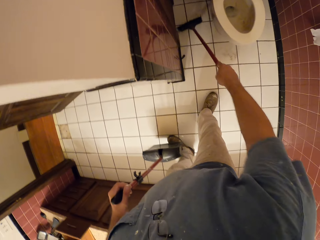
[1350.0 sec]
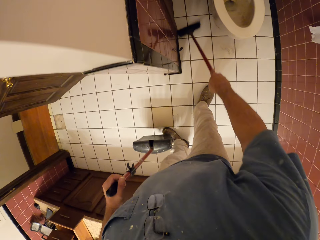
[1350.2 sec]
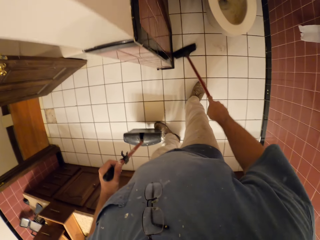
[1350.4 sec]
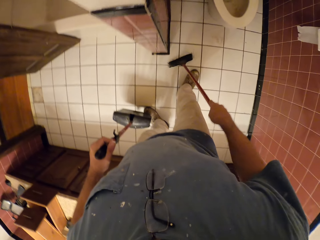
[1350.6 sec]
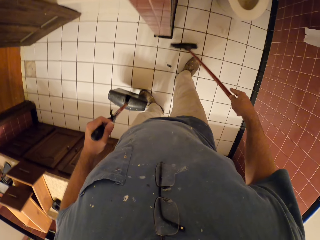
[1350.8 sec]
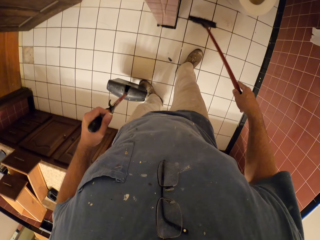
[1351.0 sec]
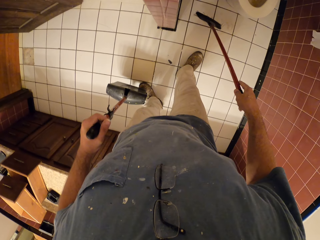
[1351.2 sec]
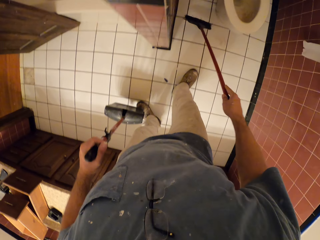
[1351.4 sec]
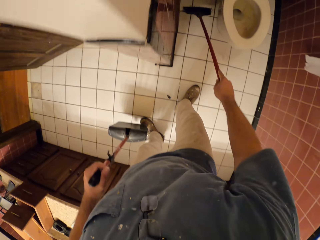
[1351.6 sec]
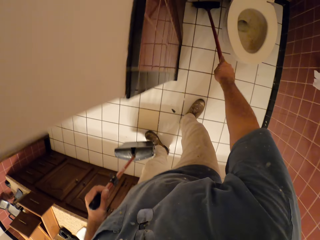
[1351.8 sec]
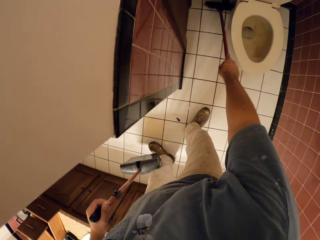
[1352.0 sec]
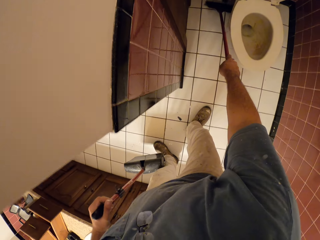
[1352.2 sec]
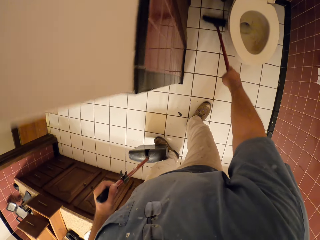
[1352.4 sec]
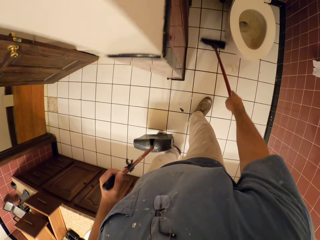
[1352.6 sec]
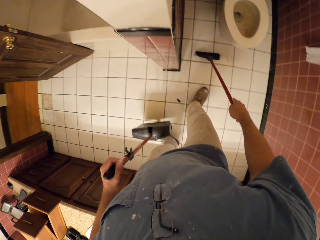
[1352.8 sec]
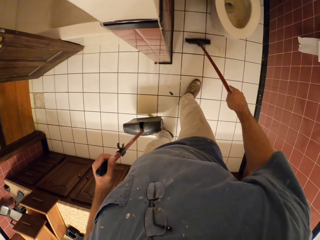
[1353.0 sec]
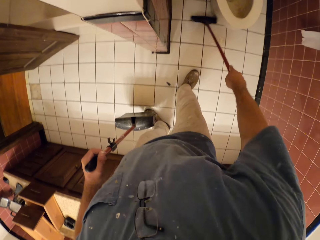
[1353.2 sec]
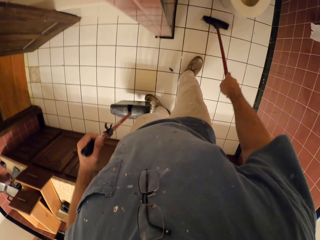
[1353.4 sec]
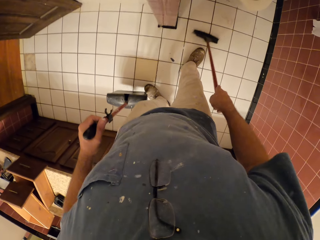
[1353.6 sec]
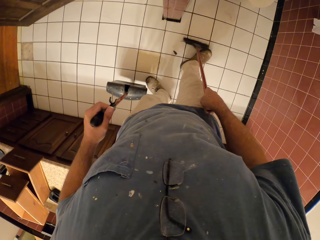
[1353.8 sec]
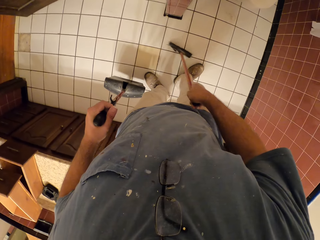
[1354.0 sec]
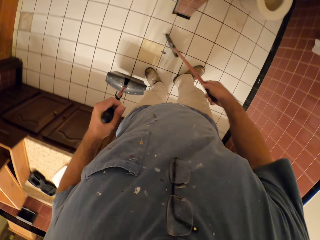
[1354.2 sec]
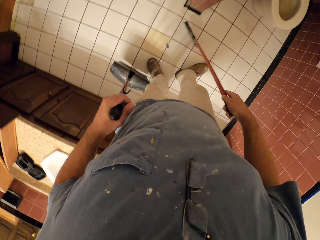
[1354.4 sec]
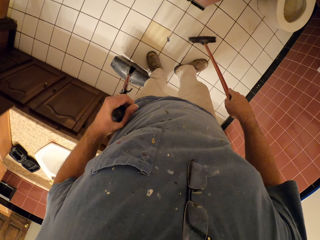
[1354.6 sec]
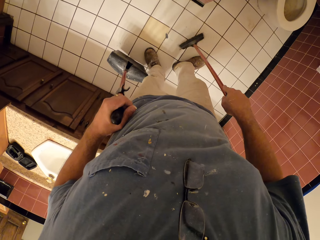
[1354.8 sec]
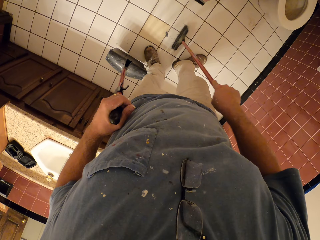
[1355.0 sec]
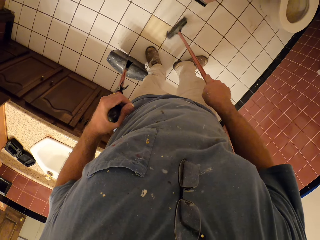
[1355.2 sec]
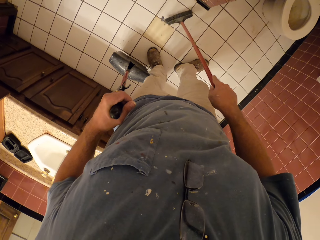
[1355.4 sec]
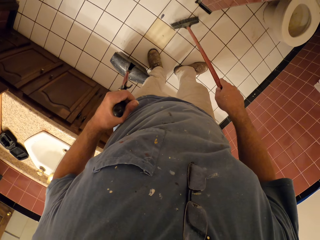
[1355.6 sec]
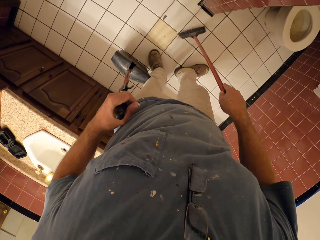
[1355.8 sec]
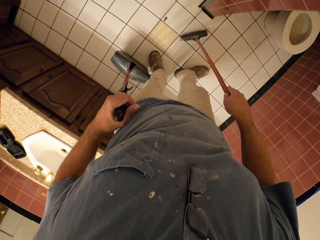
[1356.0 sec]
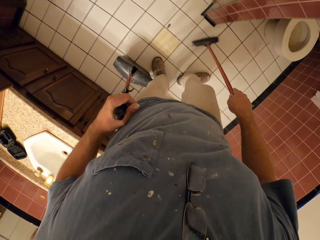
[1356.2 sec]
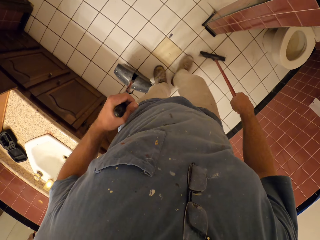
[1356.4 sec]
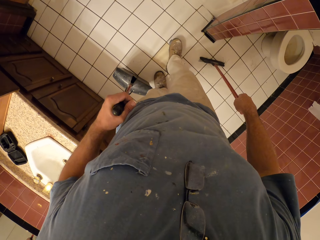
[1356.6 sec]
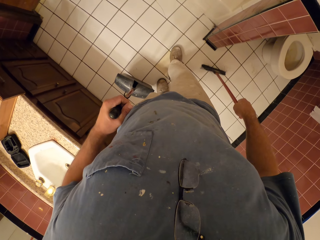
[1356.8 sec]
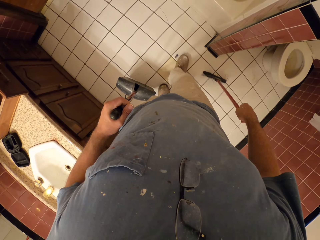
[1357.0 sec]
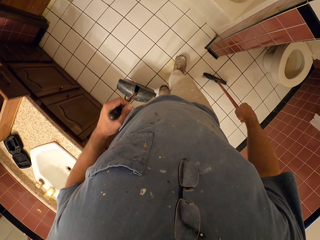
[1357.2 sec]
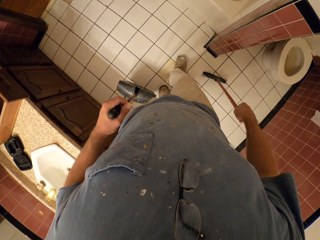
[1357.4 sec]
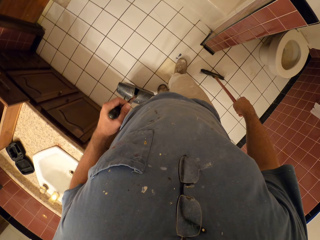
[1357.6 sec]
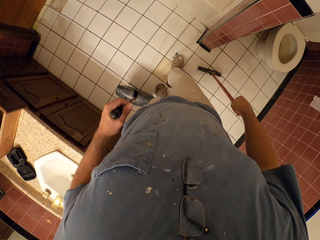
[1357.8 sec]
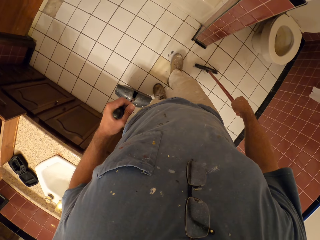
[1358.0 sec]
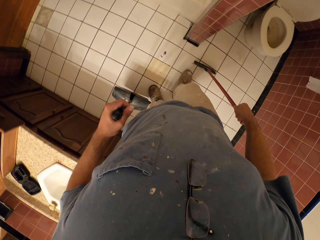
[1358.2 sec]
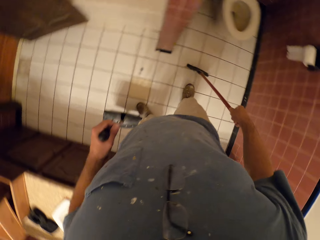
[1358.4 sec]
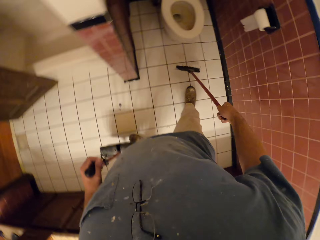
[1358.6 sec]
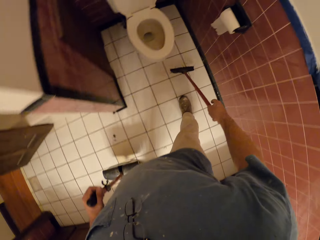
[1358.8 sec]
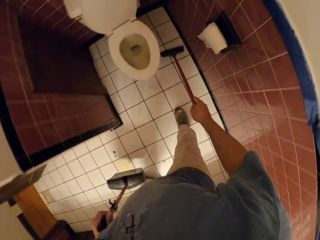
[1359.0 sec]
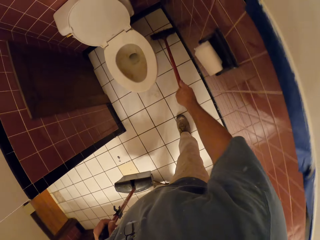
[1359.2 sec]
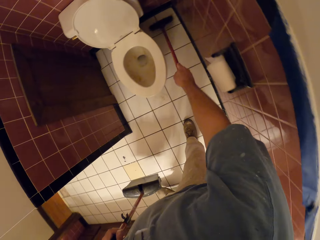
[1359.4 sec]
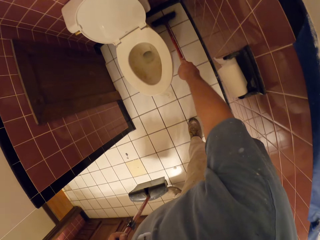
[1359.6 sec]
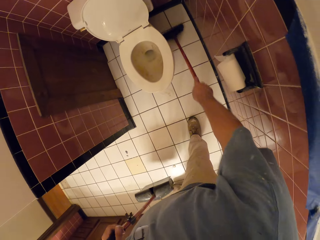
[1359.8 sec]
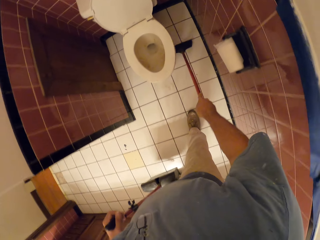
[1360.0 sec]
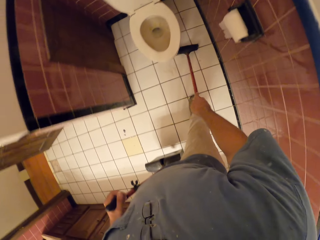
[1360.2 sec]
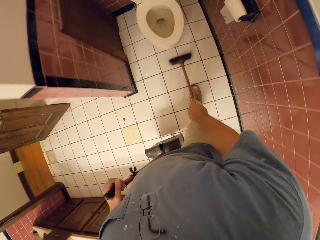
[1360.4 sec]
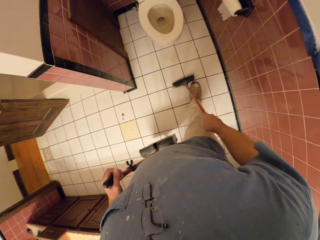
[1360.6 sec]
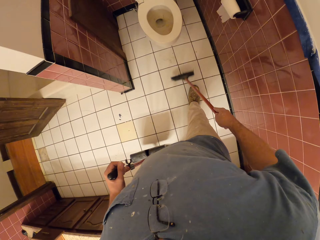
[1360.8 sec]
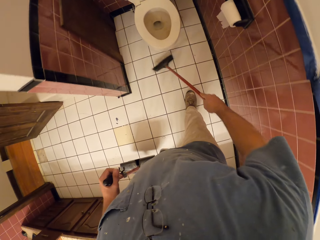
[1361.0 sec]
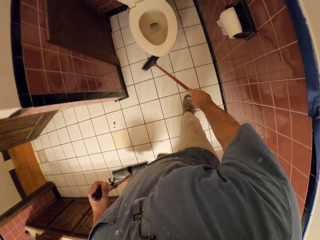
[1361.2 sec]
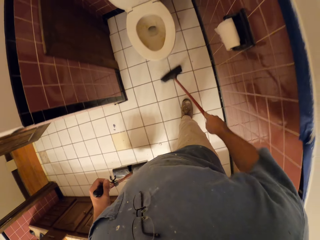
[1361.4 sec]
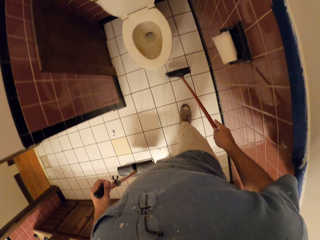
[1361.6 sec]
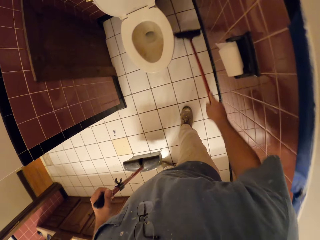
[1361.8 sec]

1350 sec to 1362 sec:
The camera wearer steps his right leg on the dirt. He sweeps the bathroom floor with a broom.

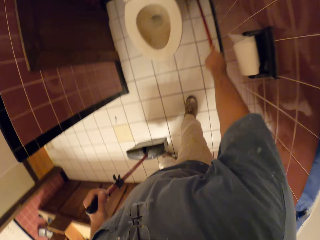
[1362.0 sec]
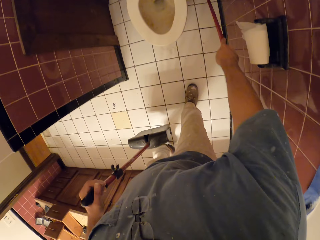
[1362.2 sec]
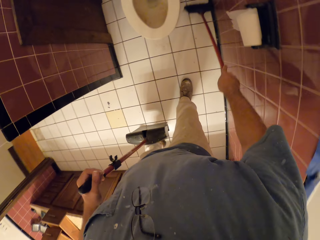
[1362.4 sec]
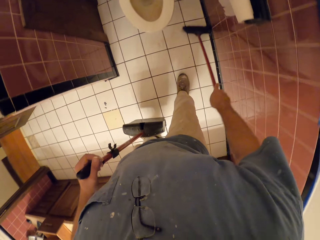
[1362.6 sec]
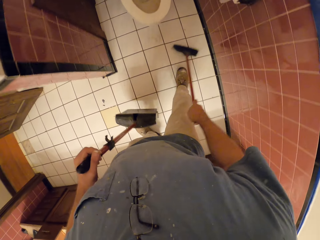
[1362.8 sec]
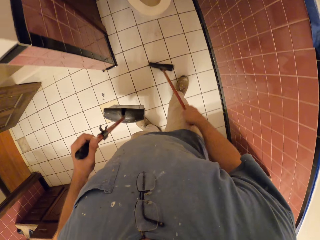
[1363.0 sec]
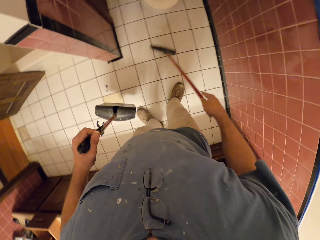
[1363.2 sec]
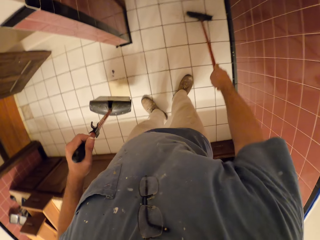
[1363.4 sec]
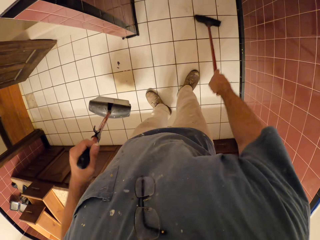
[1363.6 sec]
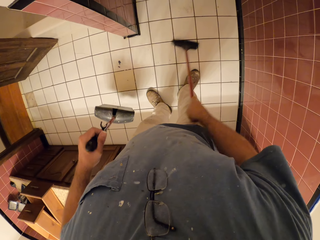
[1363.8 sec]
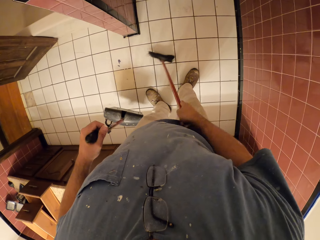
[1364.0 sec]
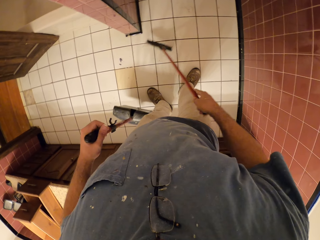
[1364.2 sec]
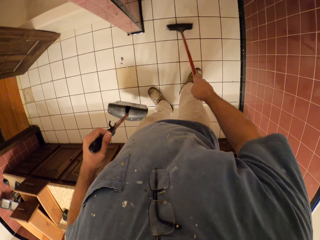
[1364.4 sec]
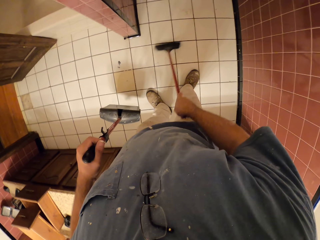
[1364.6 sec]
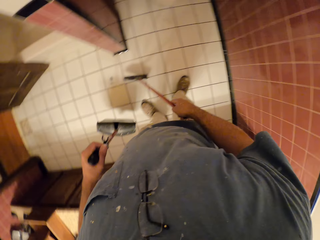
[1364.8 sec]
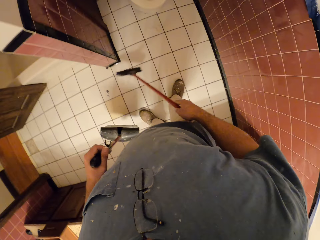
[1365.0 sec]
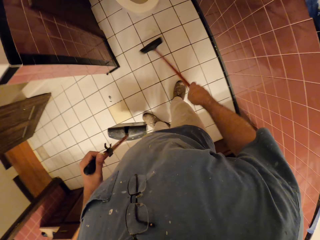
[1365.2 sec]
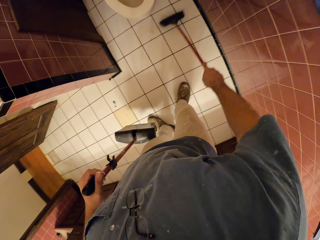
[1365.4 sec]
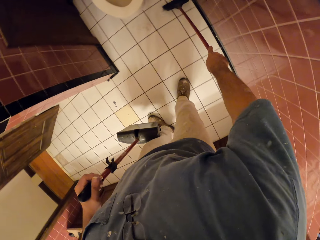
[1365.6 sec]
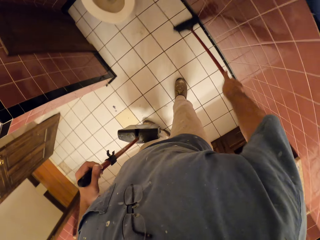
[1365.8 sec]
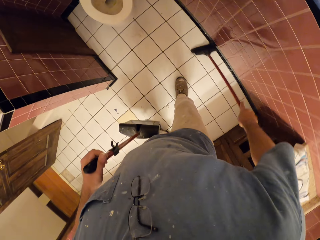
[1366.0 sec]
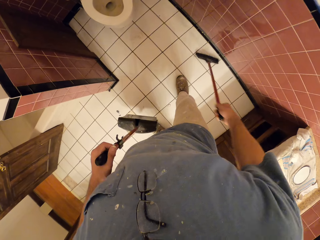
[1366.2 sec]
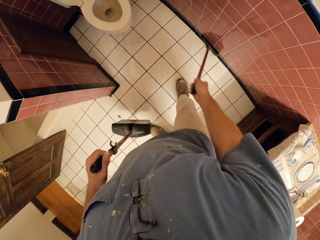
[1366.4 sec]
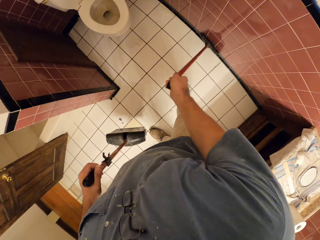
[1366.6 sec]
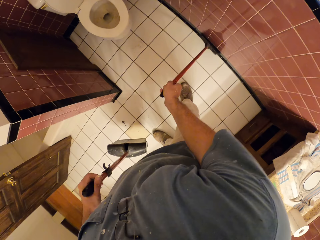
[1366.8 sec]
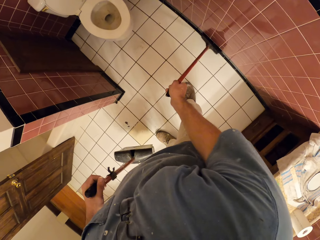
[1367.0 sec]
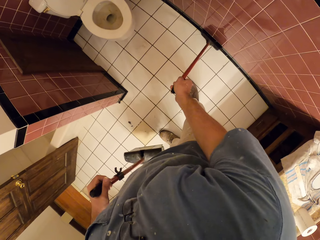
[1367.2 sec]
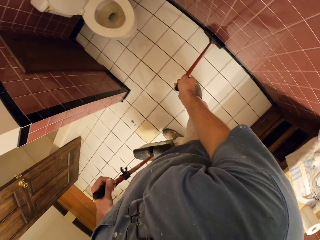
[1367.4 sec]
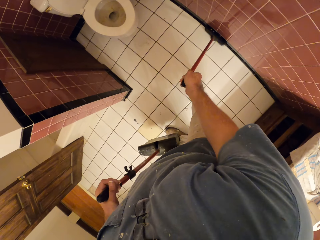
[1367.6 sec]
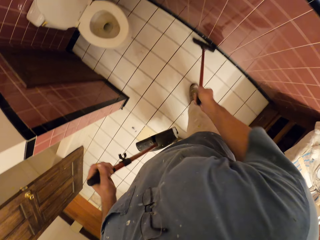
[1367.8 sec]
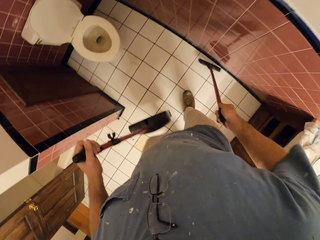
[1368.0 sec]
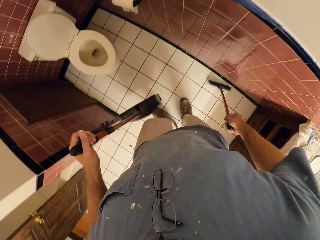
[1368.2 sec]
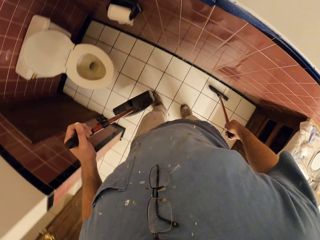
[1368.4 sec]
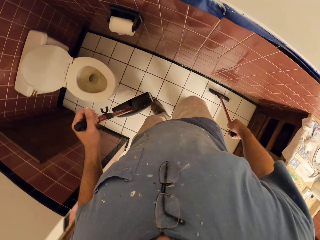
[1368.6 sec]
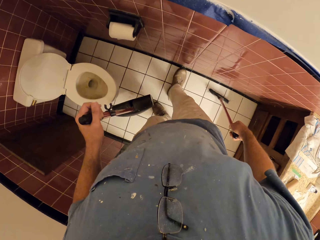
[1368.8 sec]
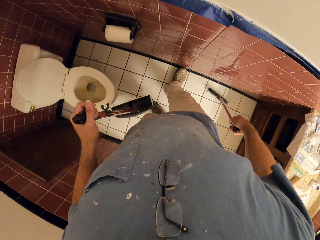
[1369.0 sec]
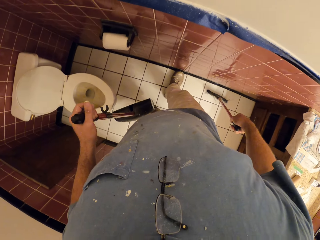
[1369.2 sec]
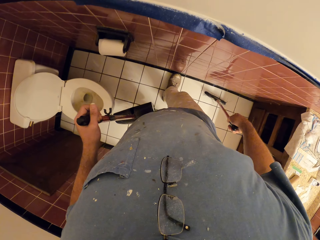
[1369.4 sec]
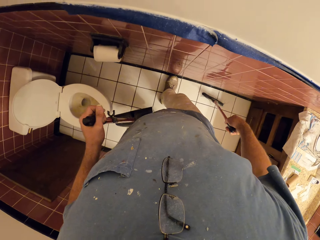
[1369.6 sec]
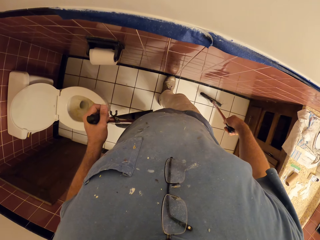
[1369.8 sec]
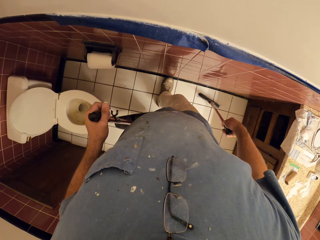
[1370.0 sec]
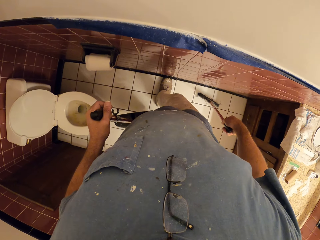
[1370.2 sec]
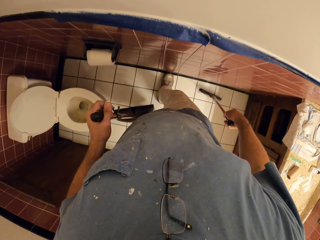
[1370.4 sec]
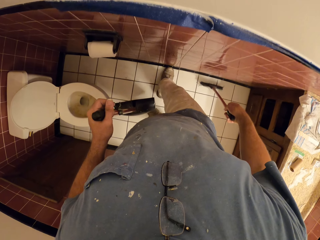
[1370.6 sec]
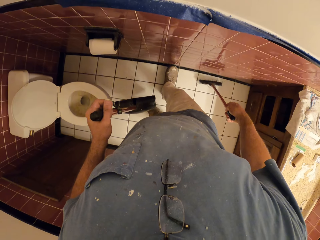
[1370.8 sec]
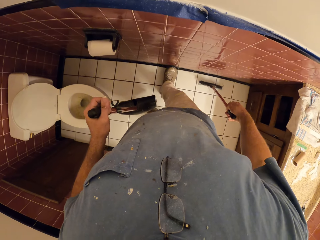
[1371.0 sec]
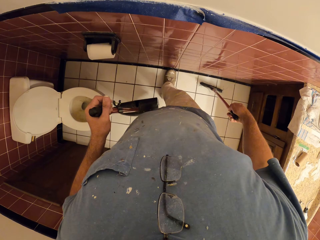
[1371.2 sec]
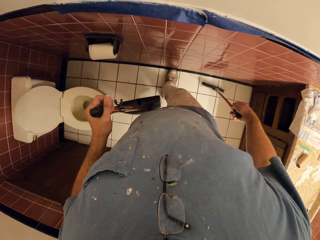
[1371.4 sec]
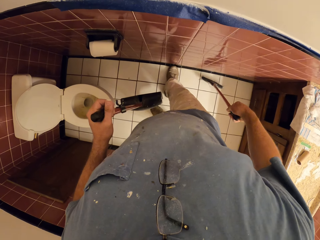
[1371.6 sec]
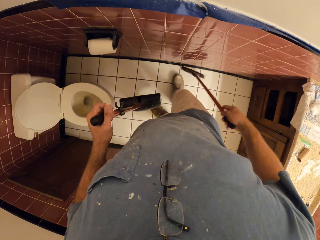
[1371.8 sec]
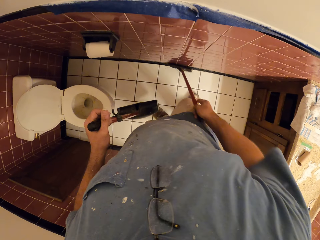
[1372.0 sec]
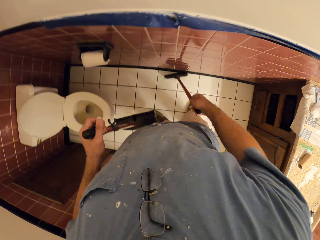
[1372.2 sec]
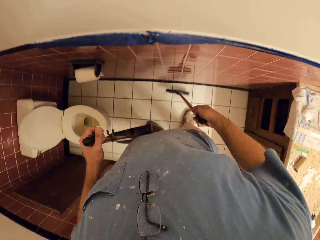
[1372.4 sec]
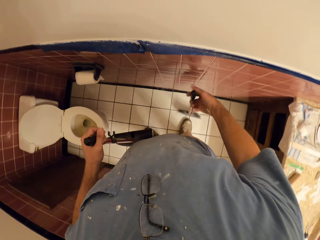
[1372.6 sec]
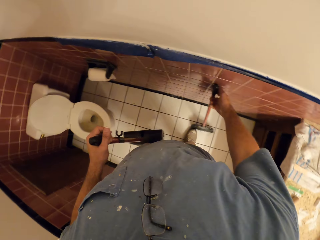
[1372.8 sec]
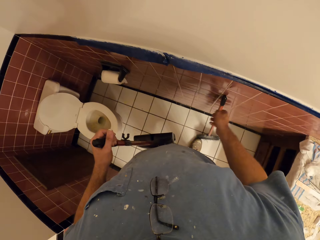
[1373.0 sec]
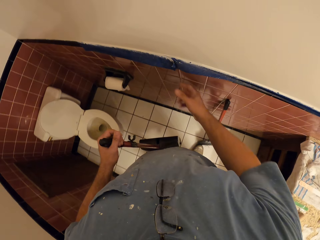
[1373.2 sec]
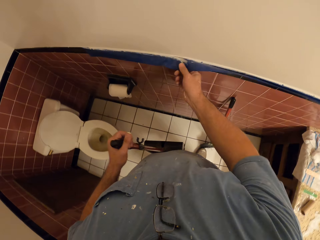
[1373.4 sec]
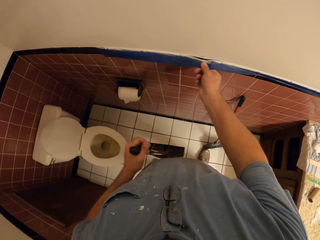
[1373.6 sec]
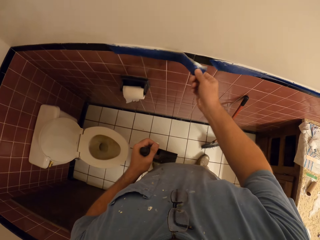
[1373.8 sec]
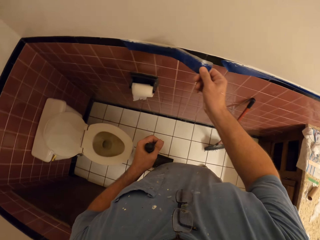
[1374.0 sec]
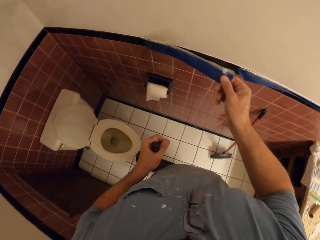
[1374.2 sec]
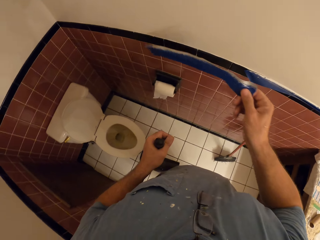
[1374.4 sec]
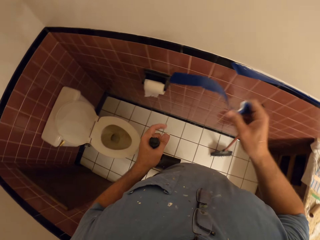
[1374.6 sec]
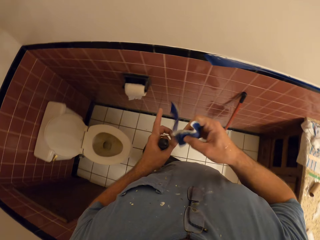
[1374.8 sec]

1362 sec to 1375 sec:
The camera wearer moves around a bathroom. He sweeps the bathroom floor with a broom. He presses his foot against the edge of the wall with his right foot. He steps on the dust particle. He touches the edge of the restroom wall with the long handle brush. He sweeps the floor. He leans the long handle brush against the wall. He pulls off a tape from the wall with his right hand.
